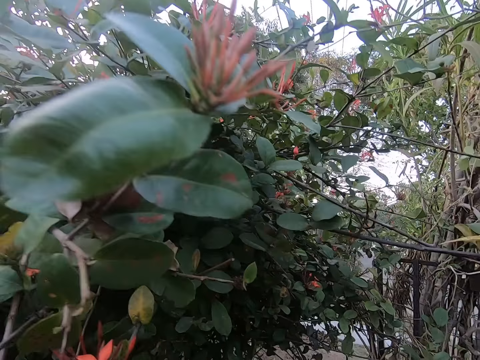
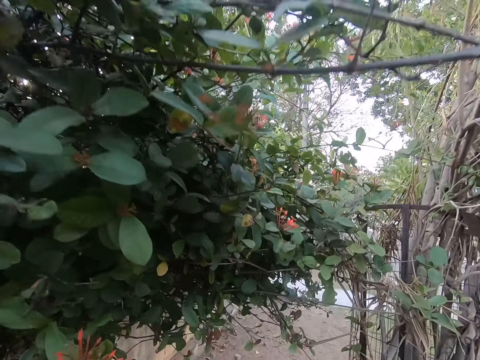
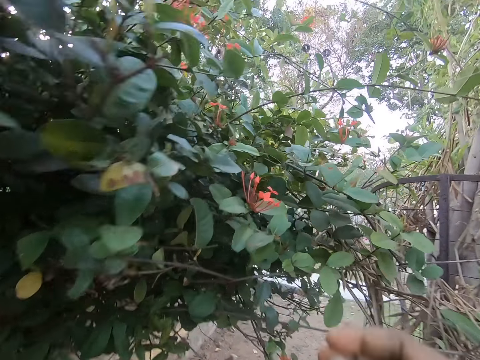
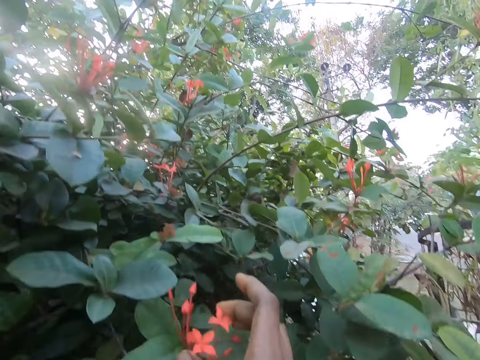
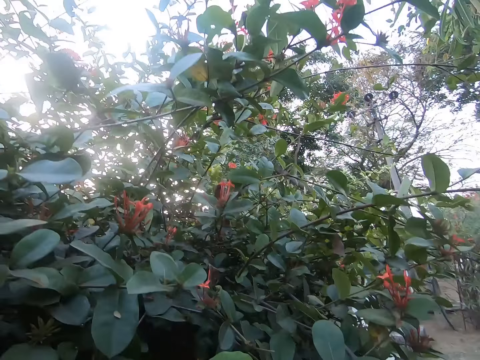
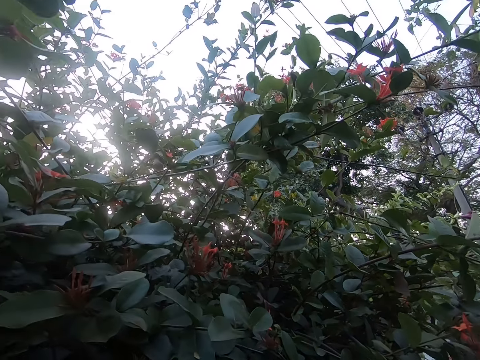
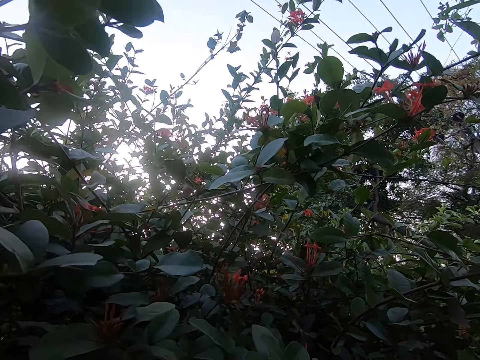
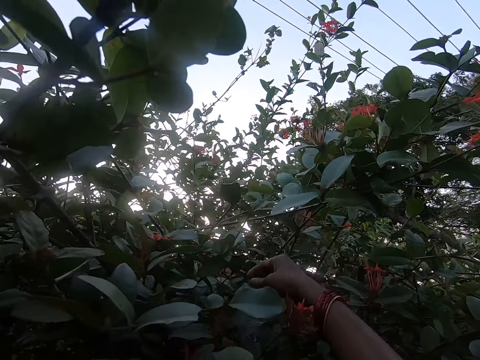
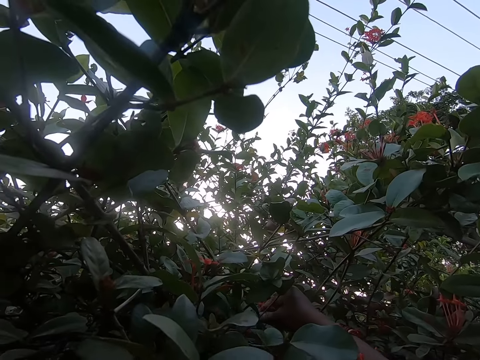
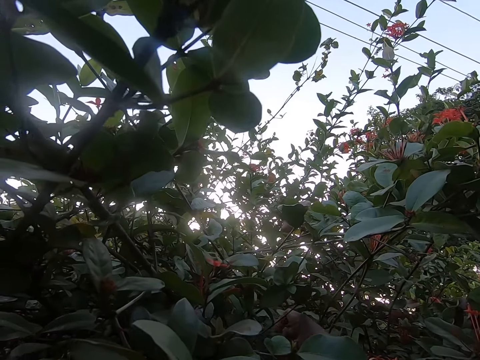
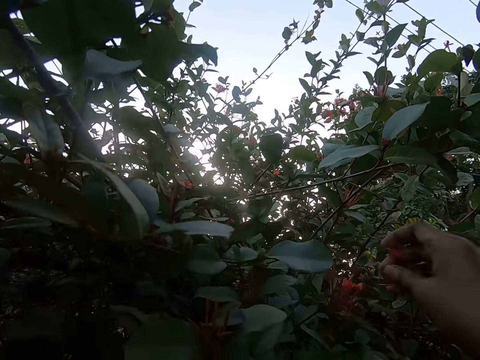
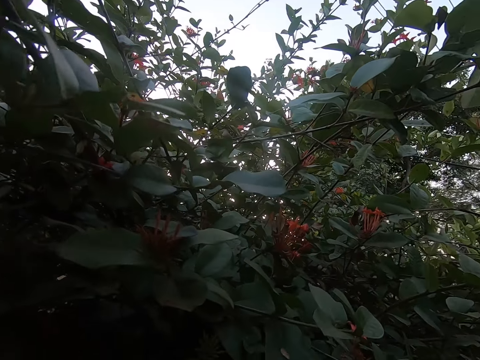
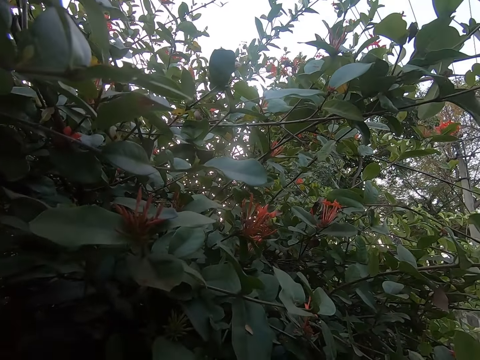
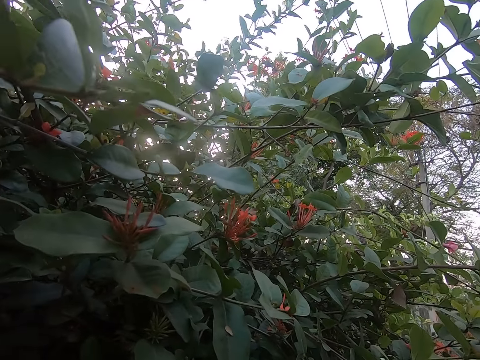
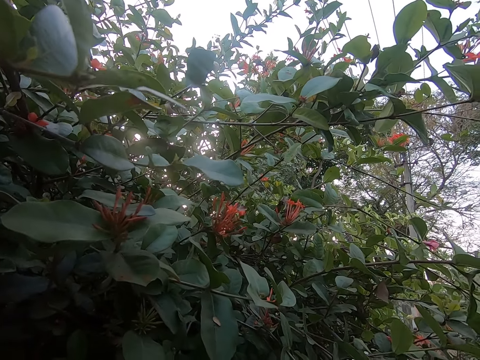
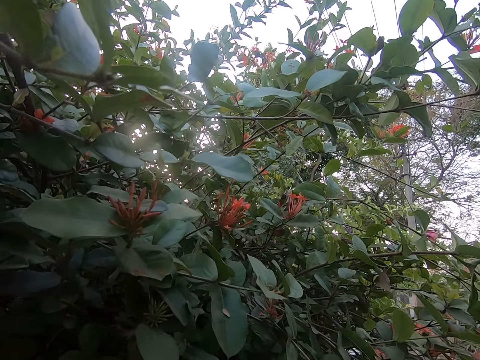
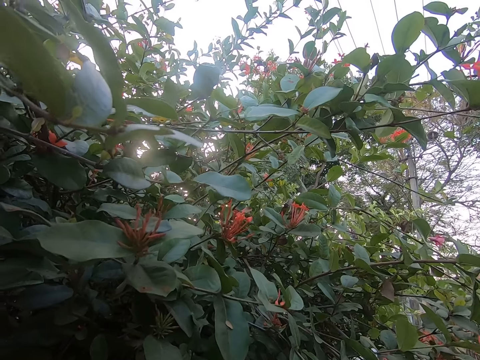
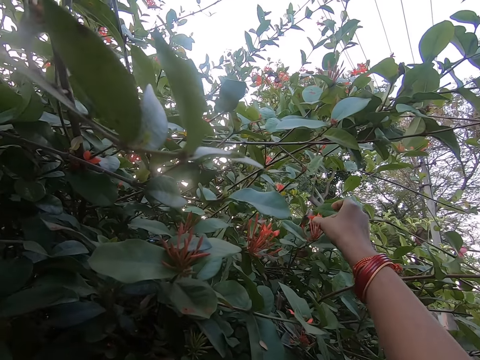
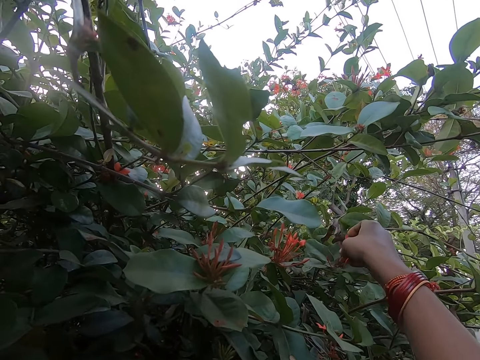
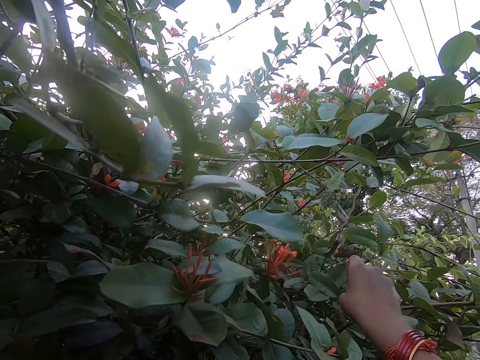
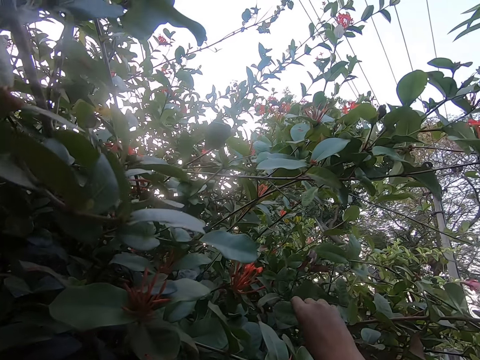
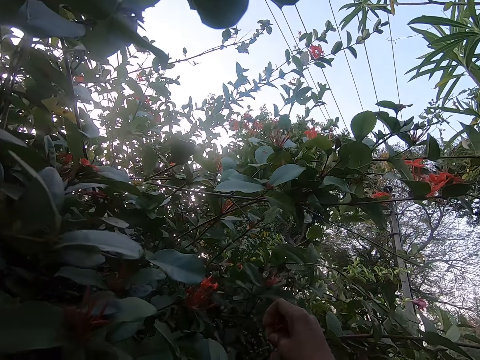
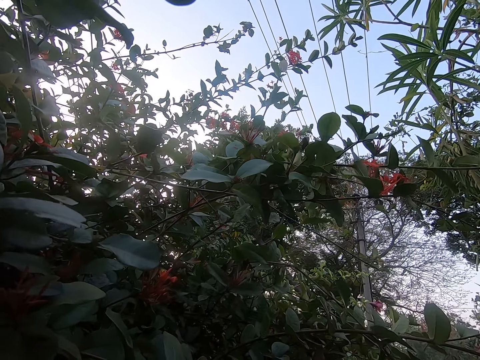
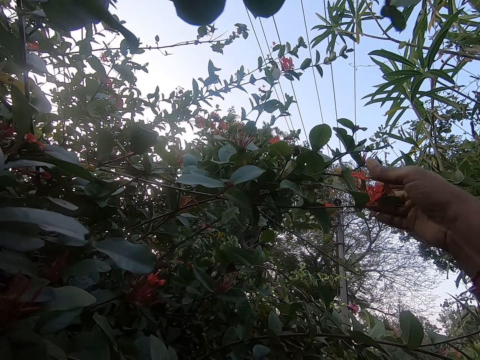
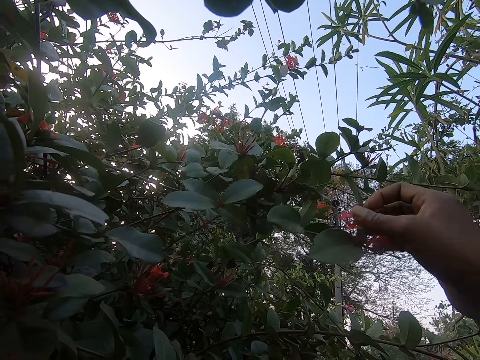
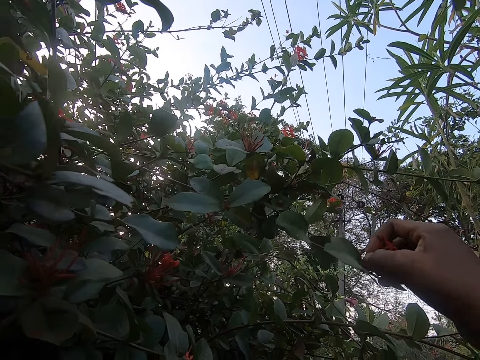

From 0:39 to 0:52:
The camera wearer walks around the garden. They pluck the flowers.

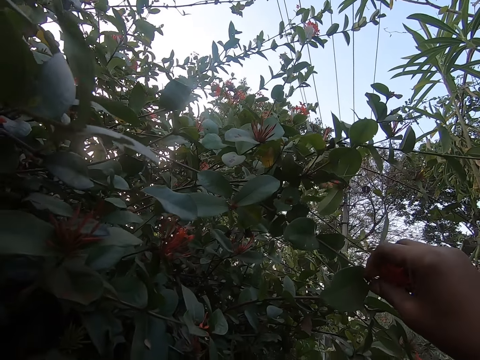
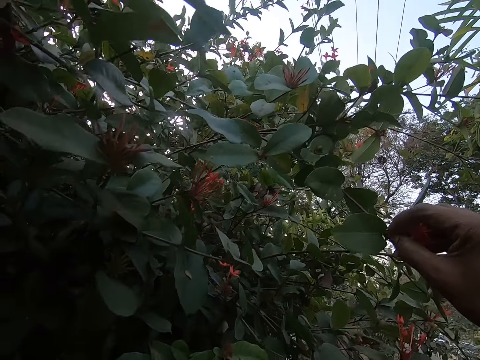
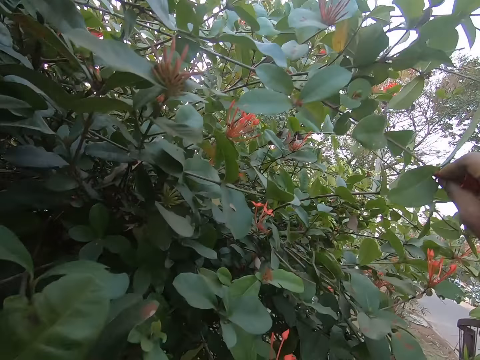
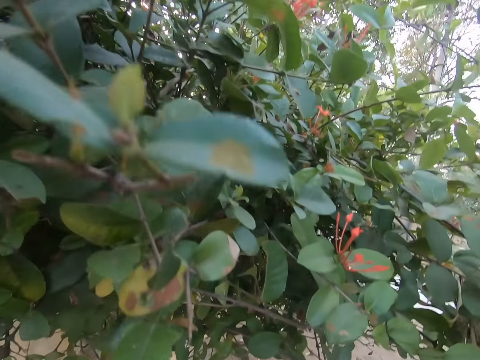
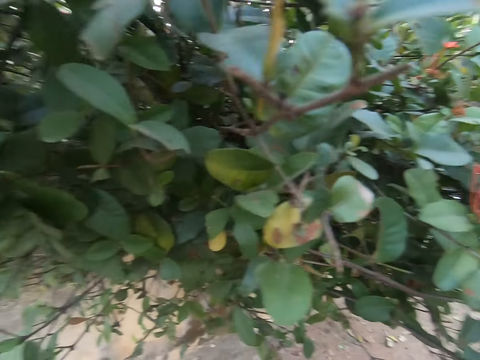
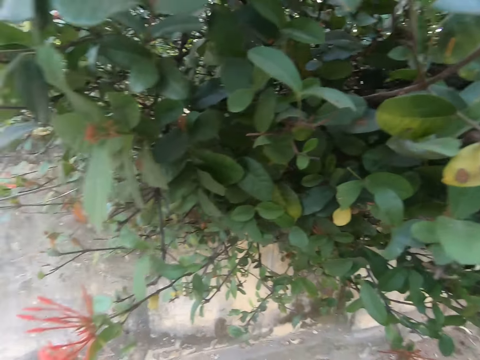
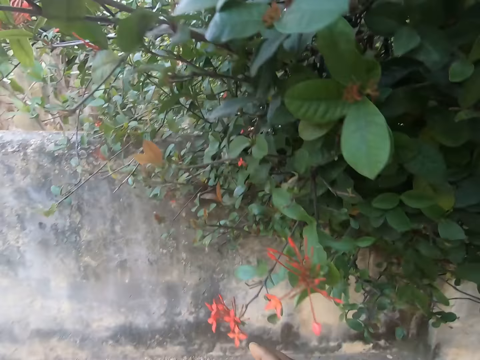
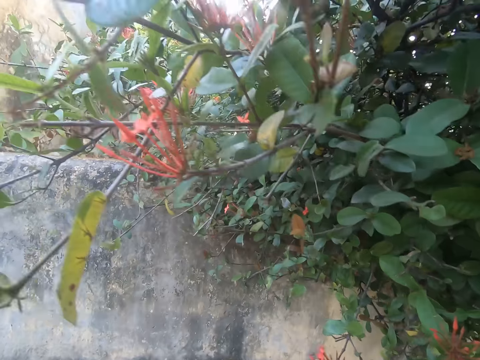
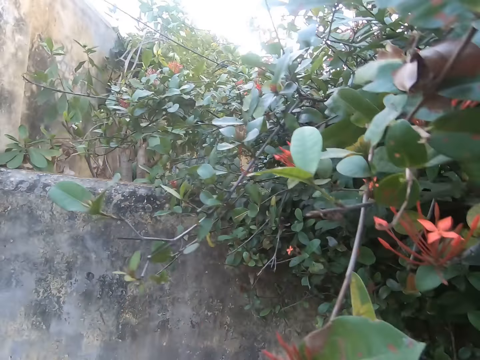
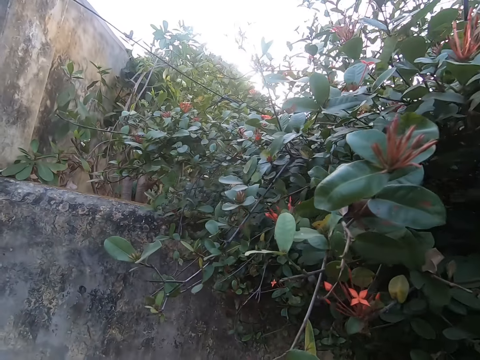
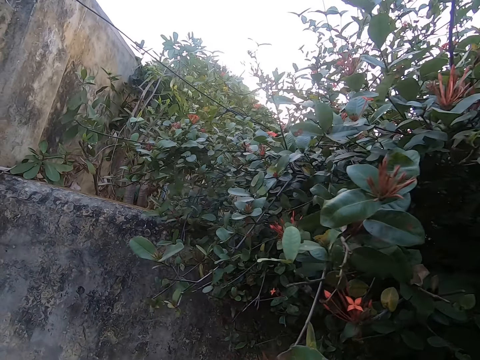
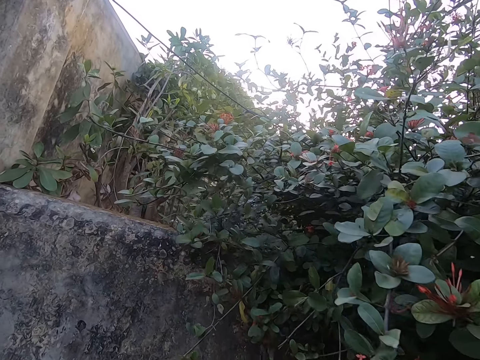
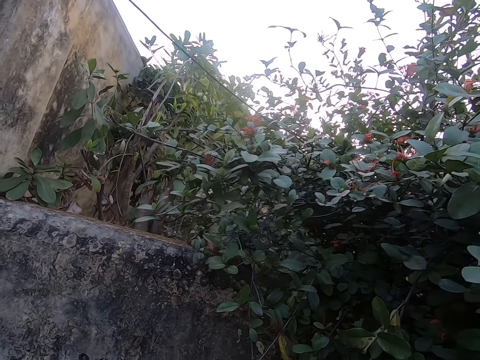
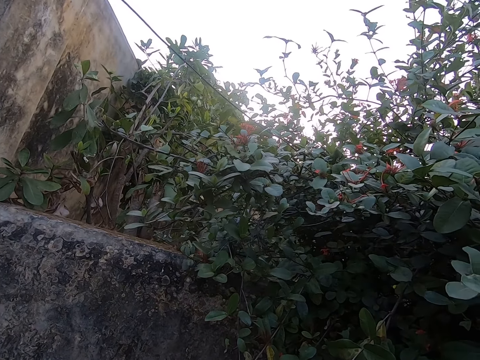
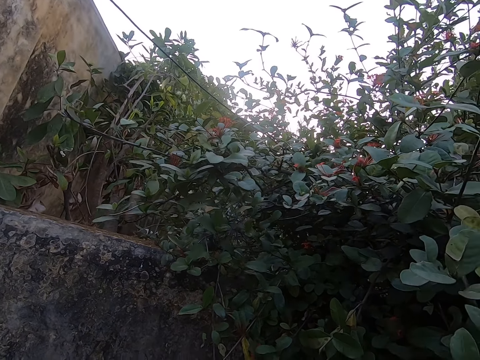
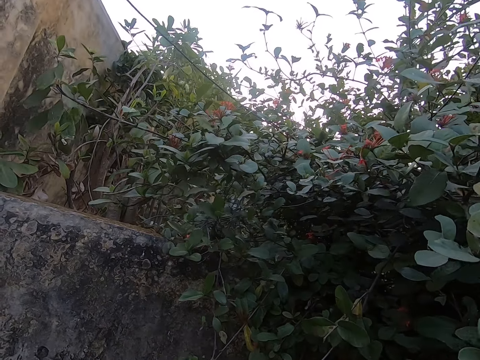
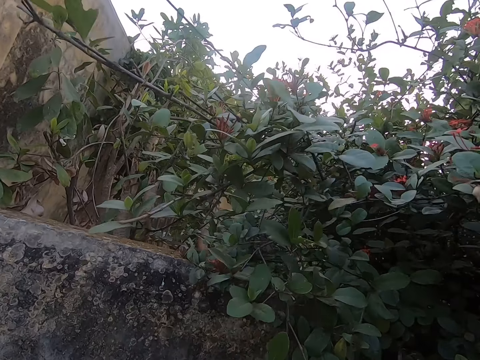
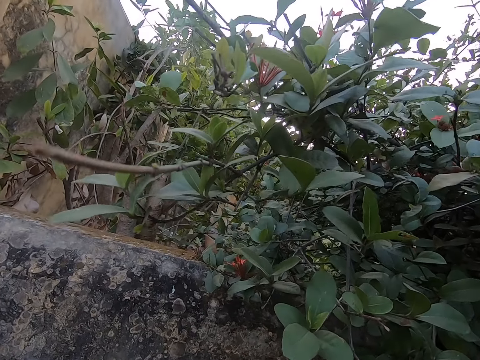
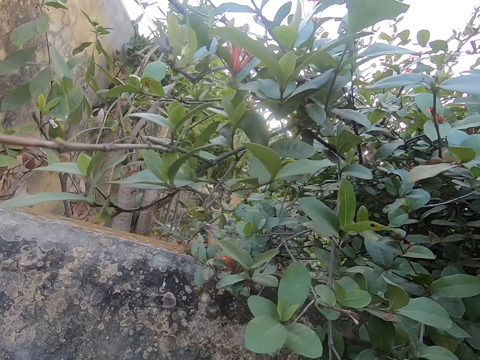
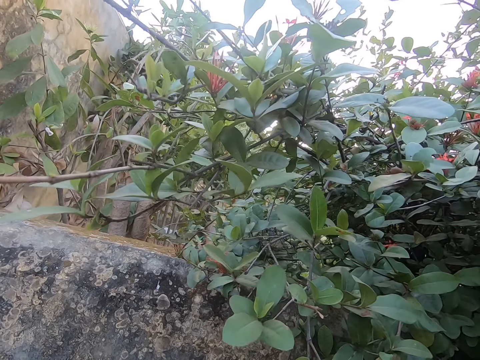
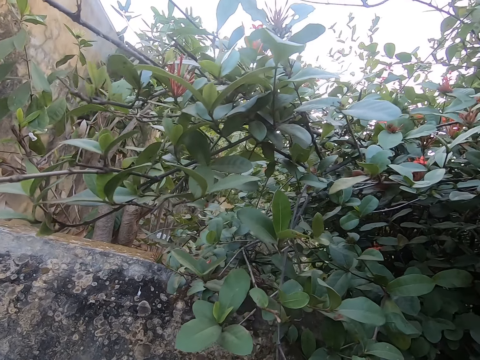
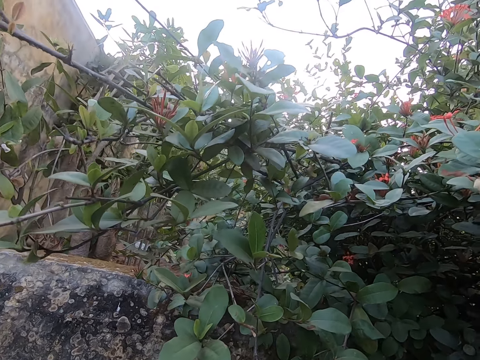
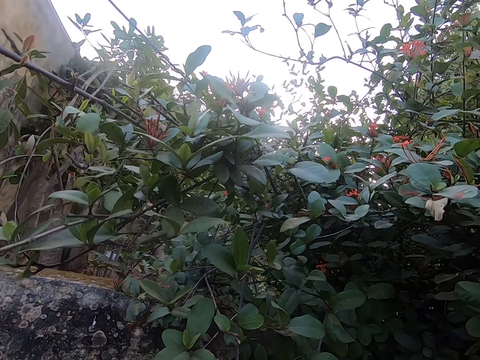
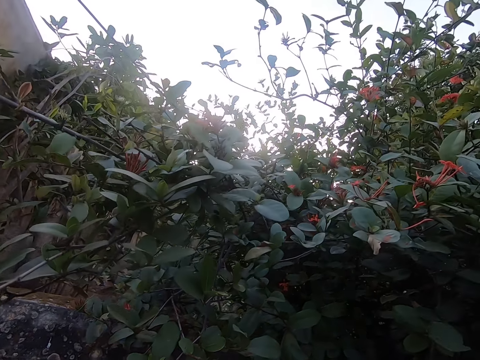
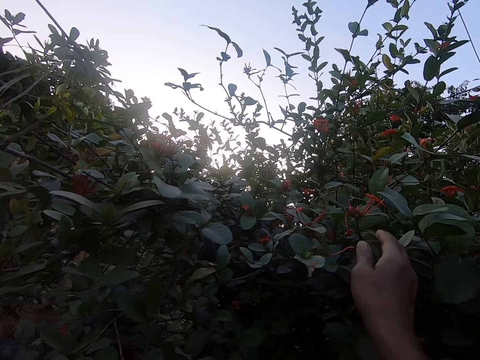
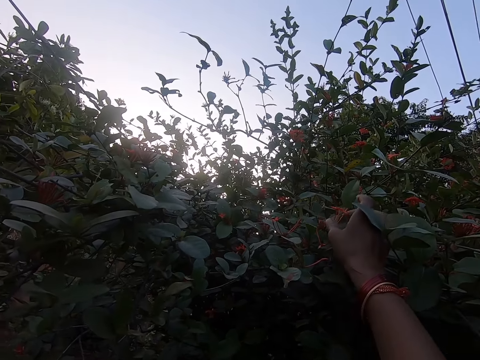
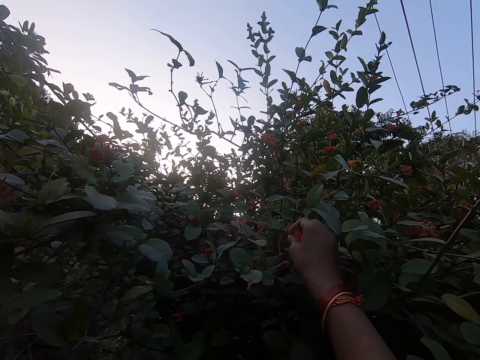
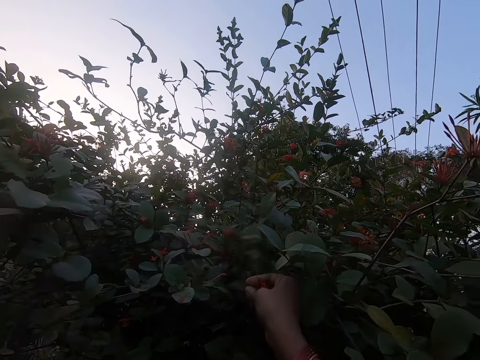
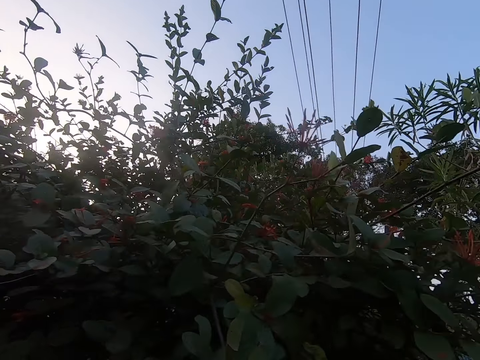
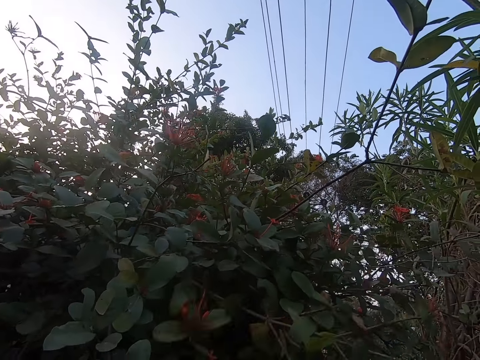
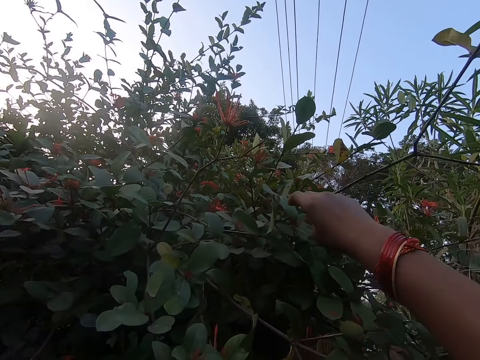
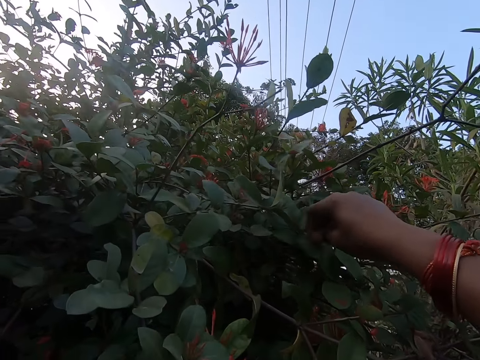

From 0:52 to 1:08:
The camera wearer walks around the garden. They pluck the flowers.
